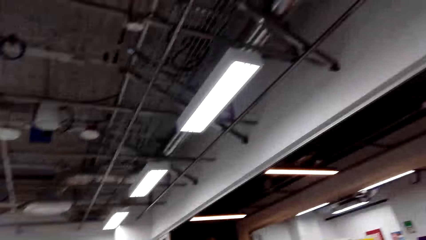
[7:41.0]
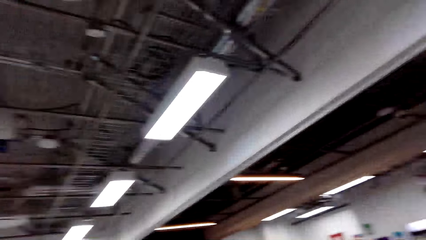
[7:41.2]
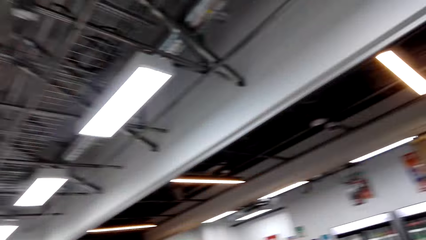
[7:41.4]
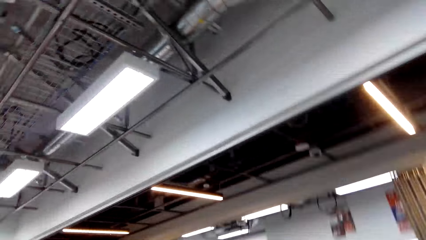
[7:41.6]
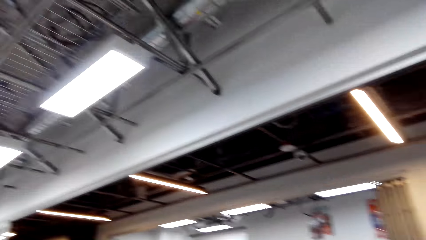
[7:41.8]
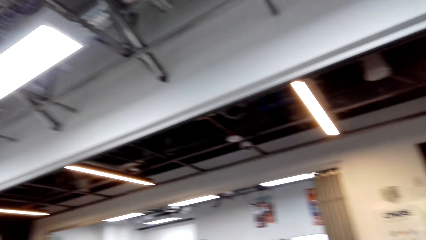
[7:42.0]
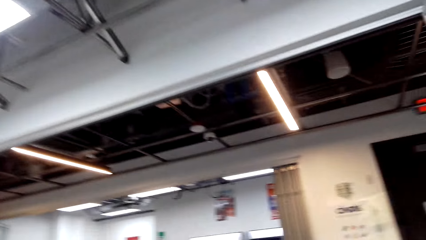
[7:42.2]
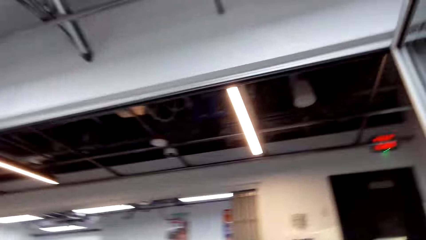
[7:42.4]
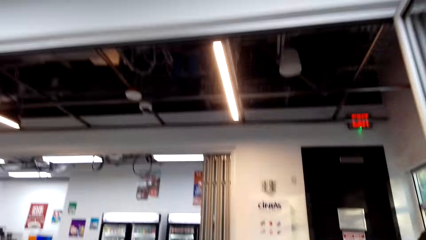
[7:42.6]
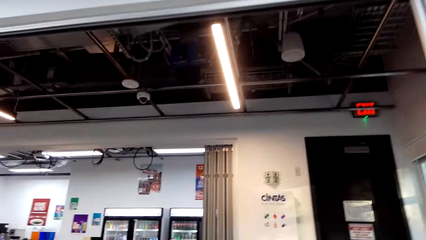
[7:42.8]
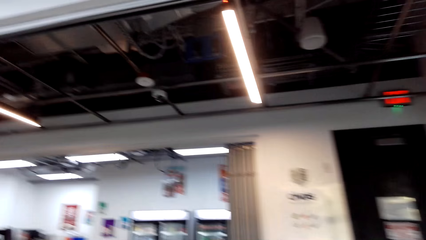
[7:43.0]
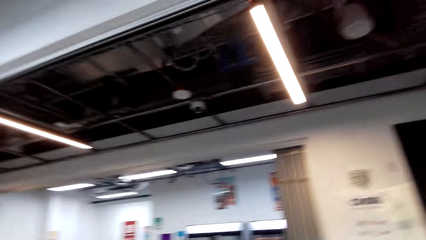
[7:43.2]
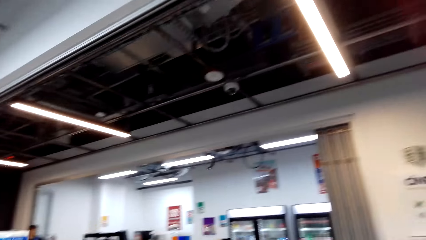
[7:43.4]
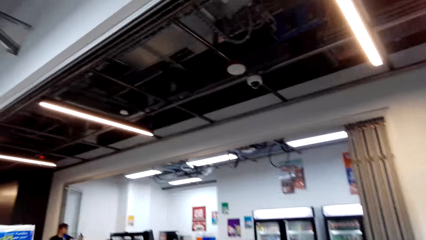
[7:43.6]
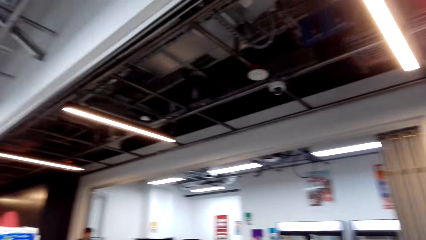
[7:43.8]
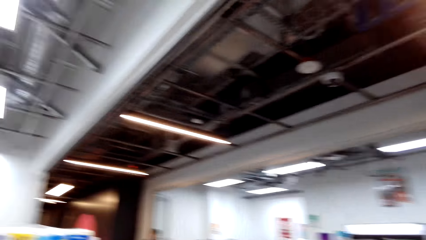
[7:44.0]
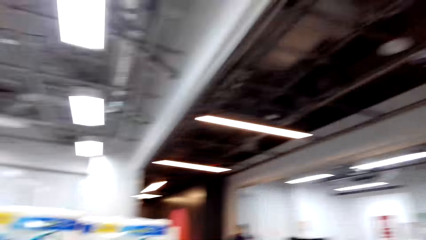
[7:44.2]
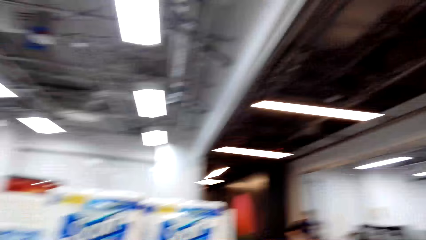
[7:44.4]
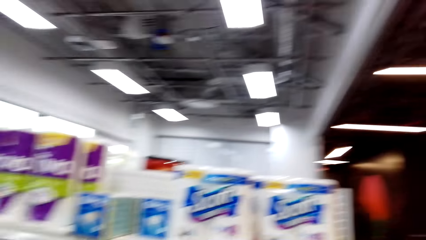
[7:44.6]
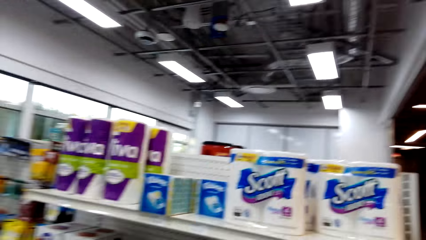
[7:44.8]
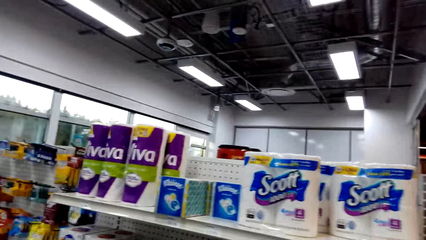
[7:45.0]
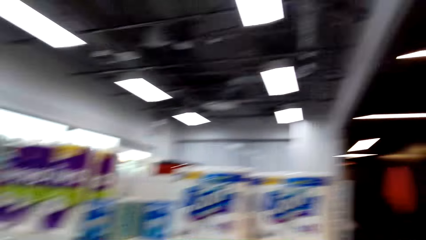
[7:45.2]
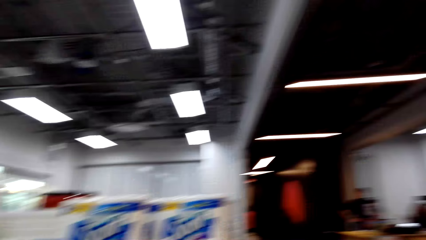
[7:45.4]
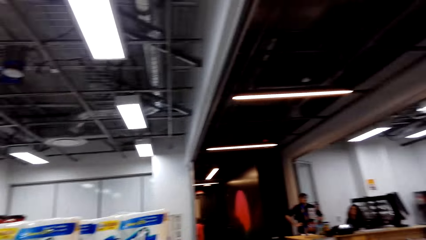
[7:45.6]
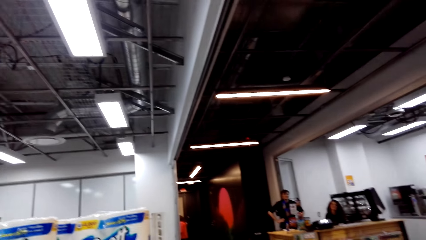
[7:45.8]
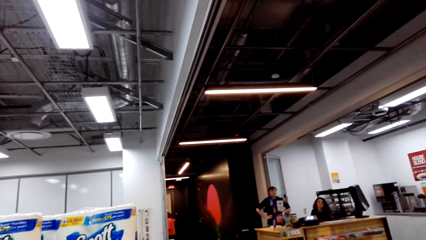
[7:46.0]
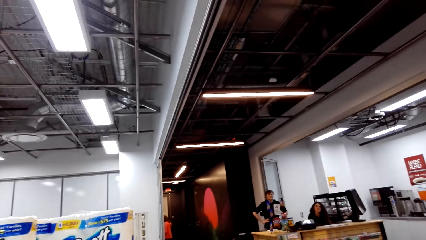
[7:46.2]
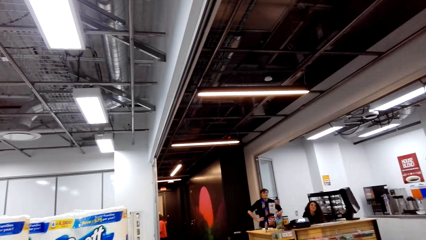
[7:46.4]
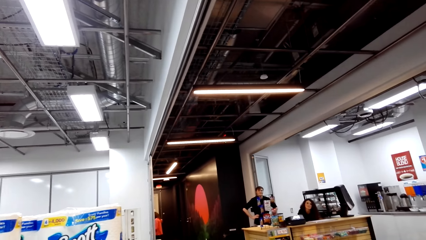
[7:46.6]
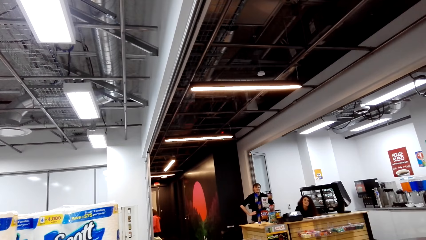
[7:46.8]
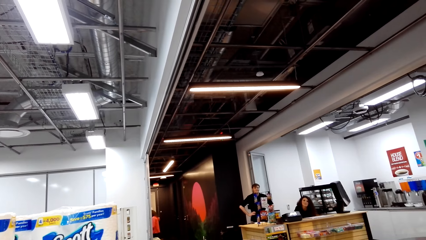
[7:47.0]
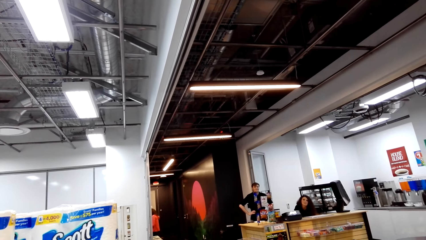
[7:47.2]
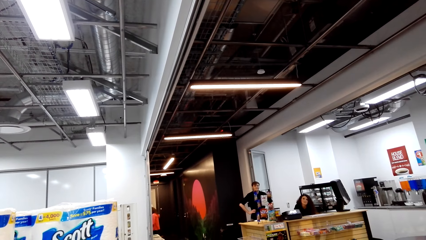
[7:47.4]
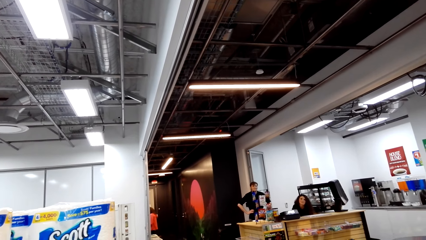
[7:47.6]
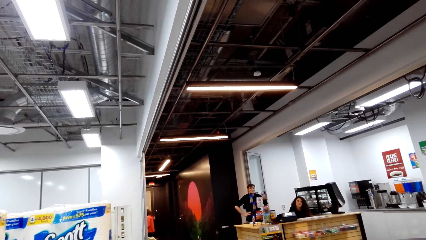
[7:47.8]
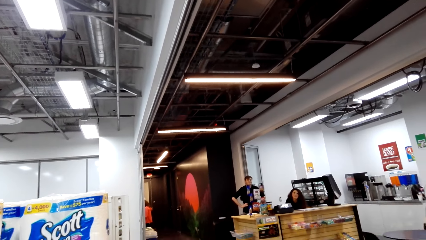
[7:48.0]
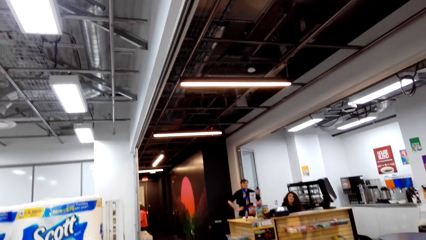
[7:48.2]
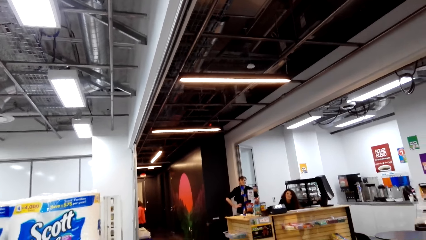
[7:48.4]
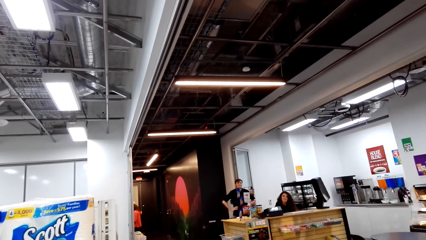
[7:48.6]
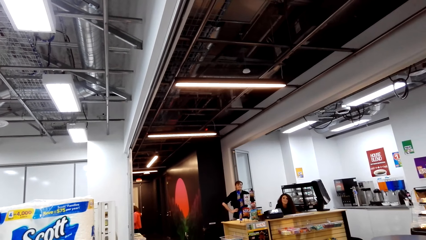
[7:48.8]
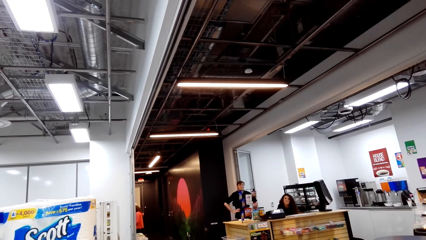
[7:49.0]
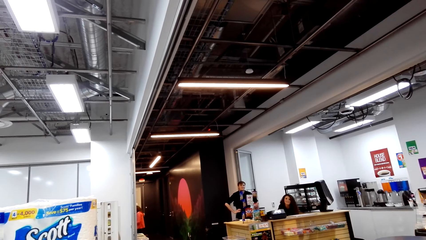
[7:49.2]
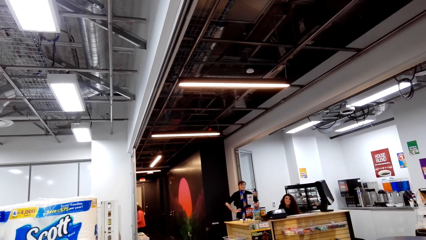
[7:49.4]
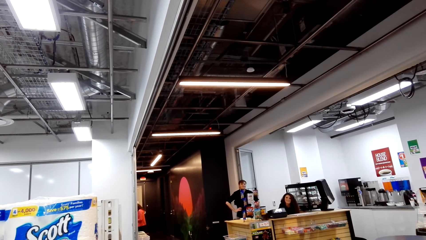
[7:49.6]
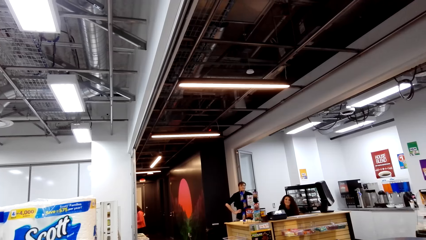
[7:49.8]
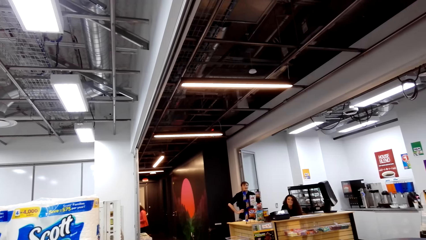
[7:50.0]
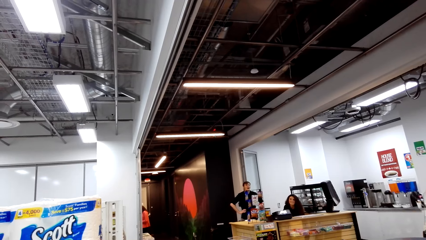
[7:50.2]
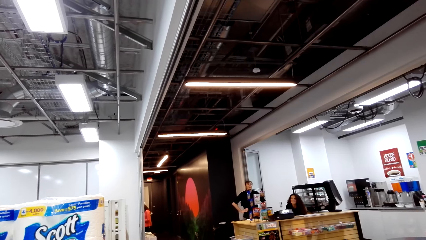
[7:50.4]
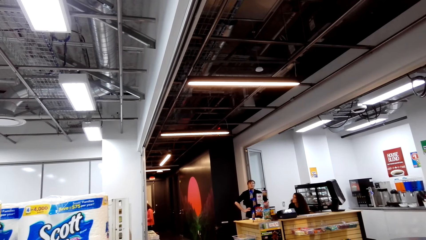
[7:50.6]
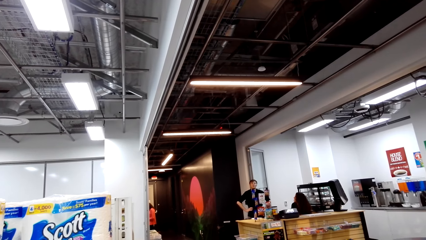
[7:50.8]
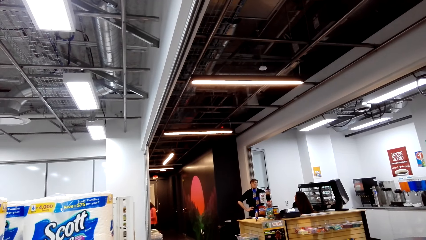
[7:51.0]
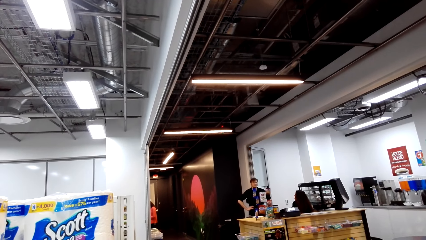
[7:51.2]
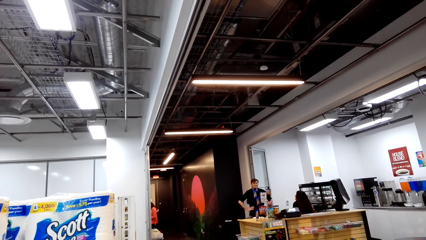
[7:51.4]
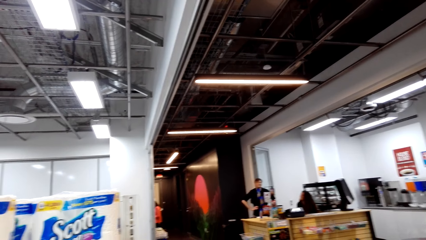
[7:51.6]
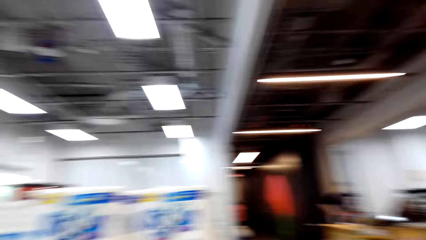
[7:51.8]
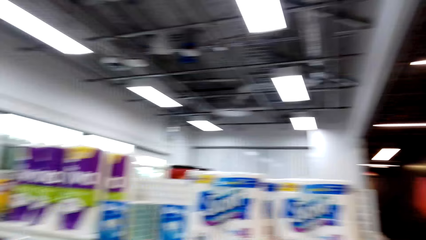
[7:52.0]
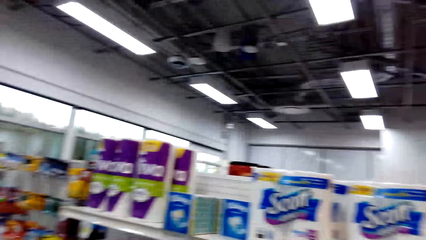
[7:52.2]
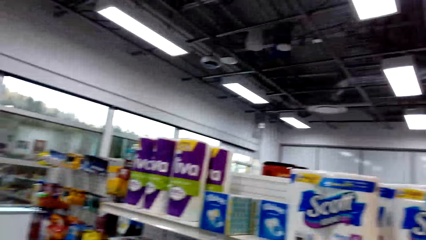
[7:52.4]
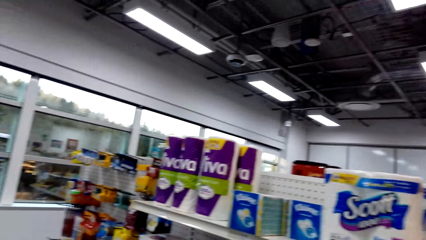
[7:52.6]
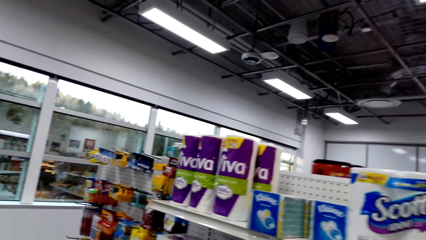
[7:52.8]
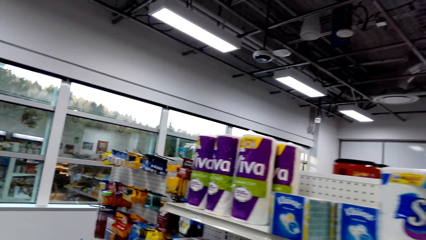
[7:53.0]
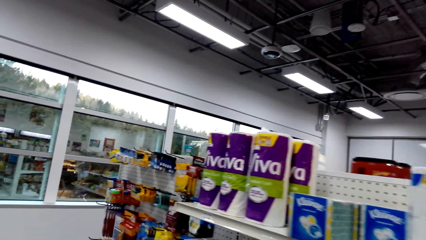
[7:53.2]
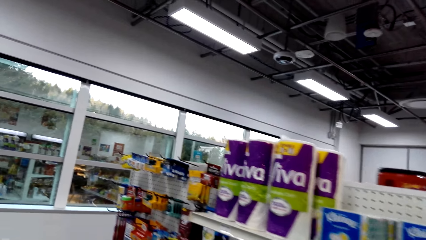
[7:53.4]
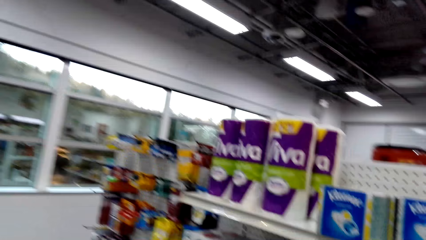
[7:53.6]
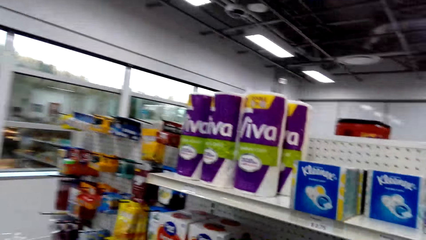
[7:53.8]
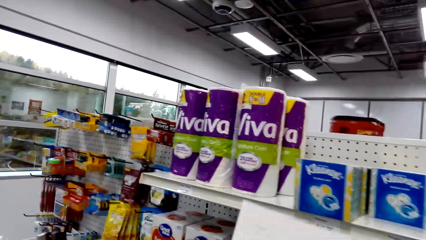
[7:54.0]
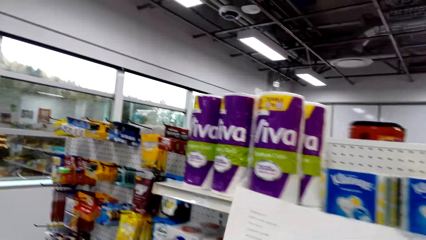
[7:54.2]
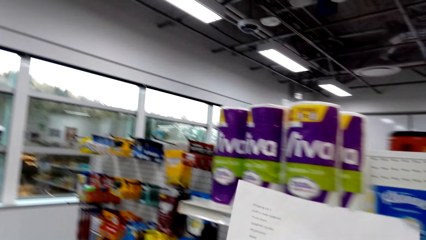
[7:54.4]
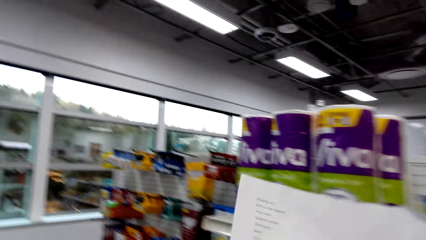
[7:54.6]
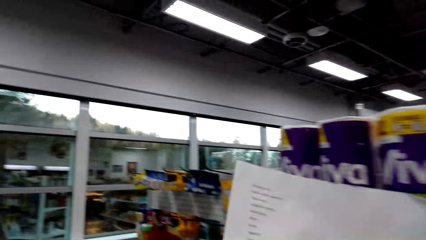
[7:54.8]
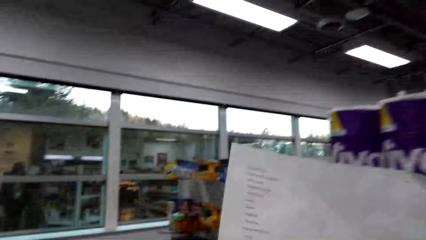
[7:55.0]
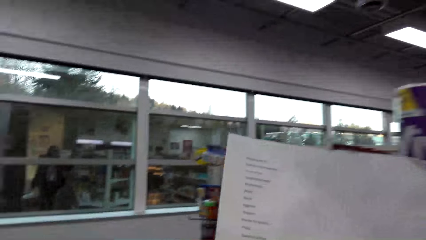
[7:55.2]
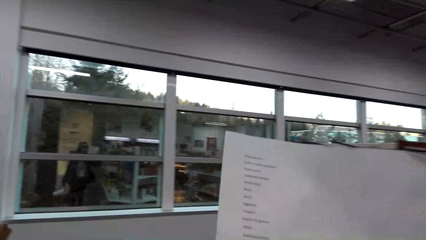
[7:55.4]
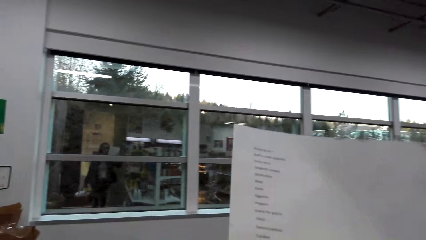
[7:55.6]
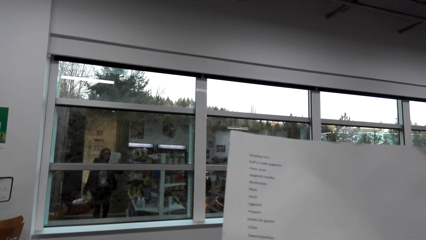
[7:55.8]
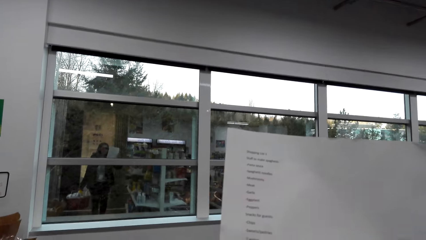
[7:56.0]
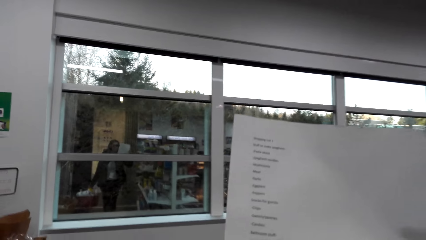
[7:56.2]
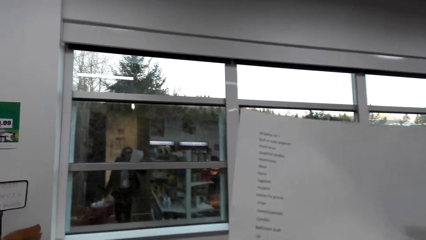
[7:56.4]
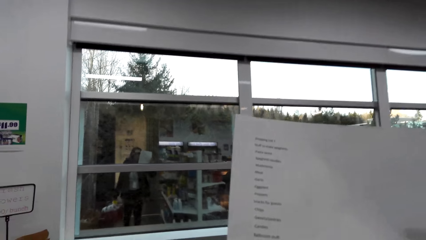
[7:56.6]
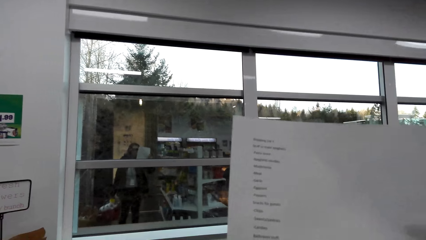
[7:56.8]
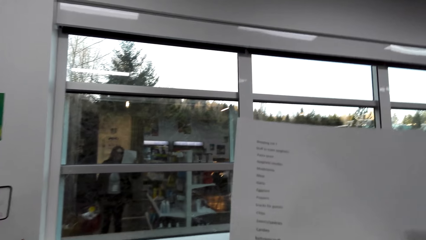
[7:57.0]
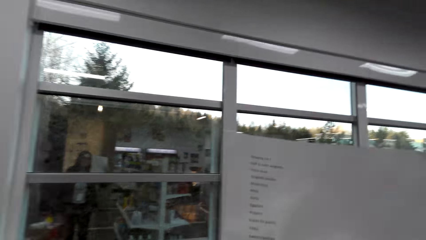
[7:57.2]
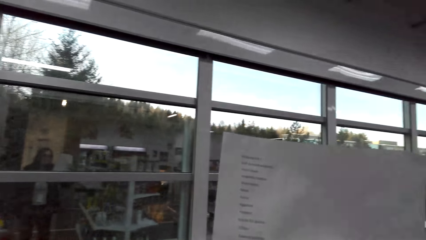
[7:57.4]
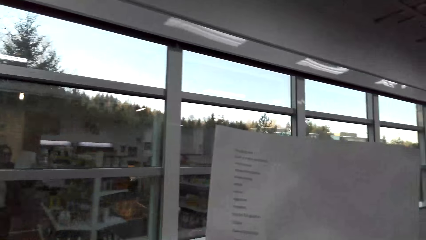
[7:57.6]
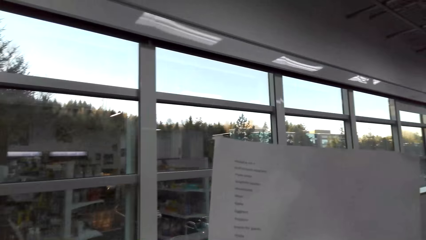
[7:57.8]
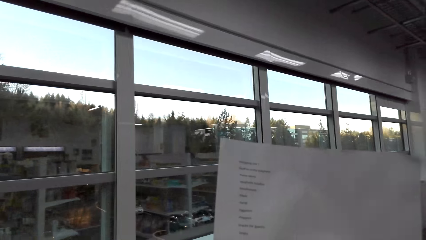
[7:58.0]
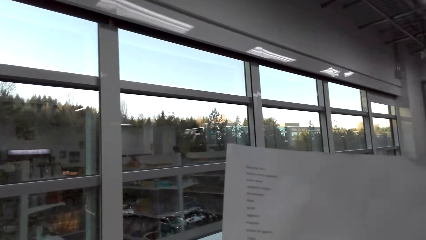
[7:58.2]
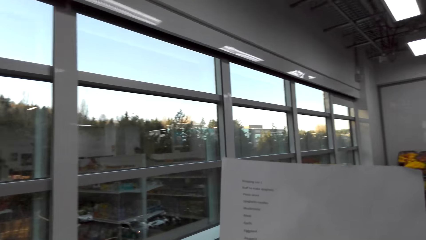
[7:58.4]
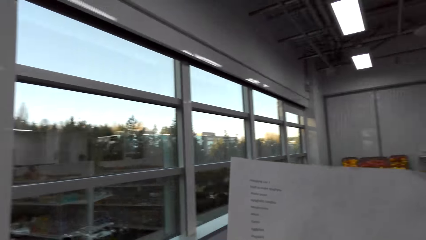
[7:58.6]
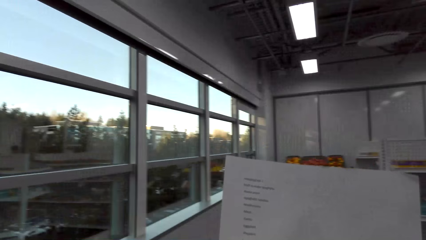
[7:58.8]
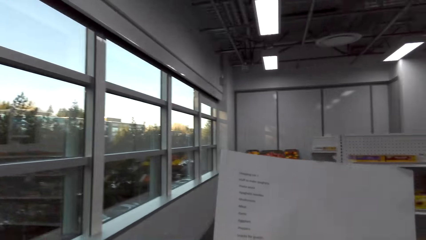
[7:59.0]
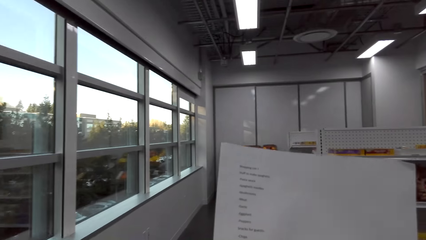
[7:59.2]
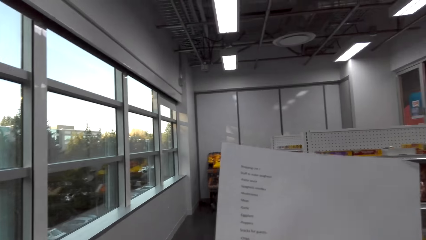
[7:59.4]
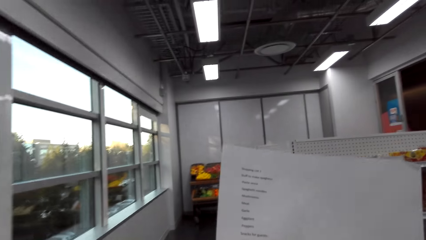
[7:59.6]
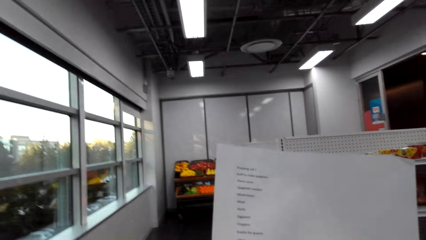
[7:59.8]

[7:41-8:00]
The camera wearer walks in the supermarket. They dialogue with a cashier. A woman looks at the camera. A man looks at the camera. The camera wearer turns around. They look around the shelves. They read the shopping list.
